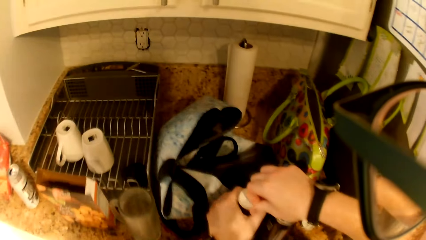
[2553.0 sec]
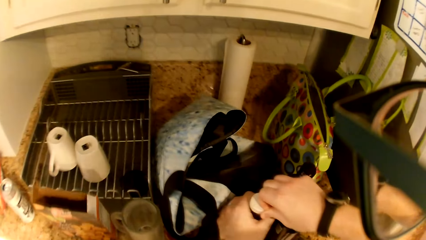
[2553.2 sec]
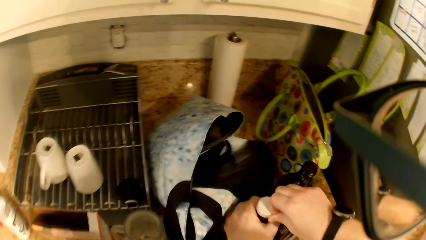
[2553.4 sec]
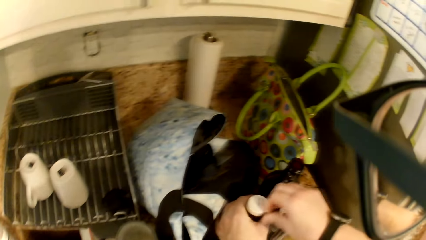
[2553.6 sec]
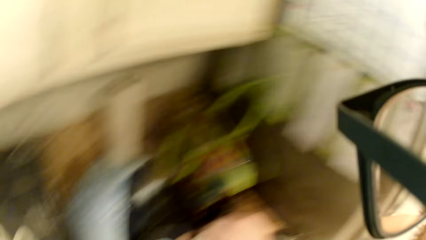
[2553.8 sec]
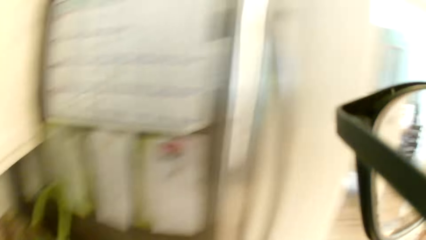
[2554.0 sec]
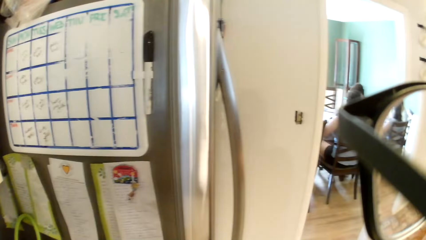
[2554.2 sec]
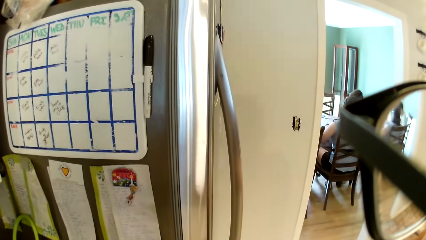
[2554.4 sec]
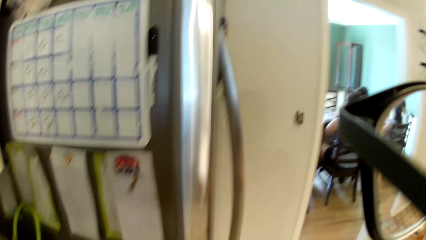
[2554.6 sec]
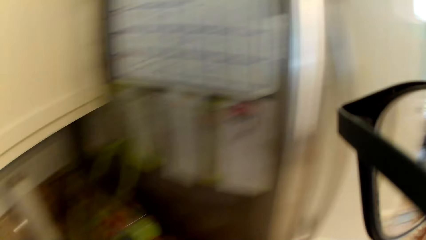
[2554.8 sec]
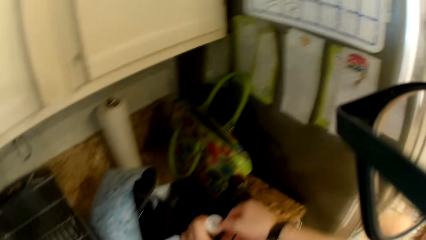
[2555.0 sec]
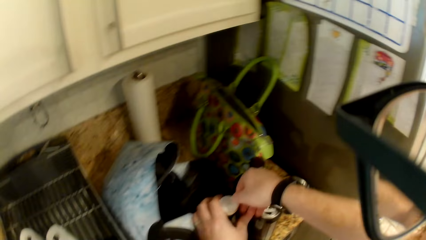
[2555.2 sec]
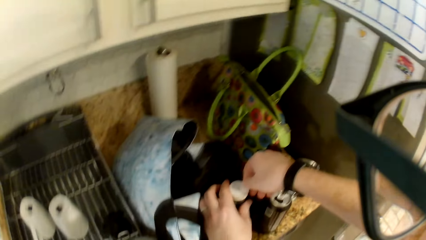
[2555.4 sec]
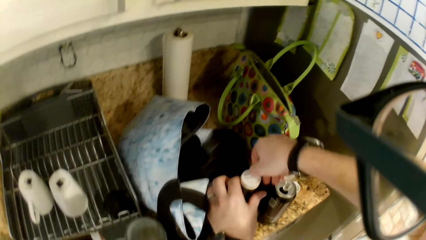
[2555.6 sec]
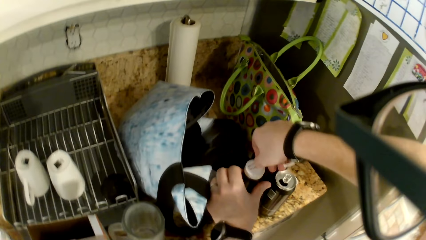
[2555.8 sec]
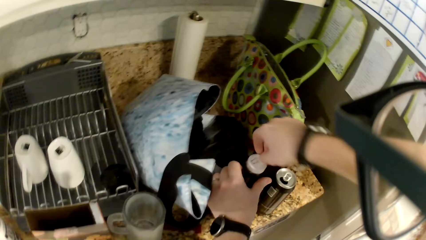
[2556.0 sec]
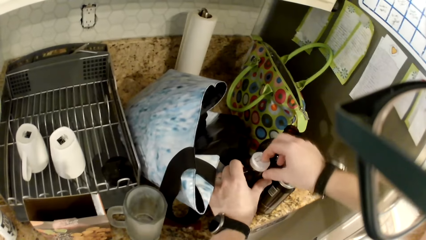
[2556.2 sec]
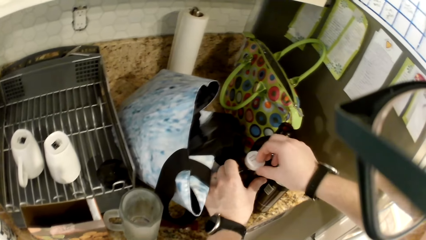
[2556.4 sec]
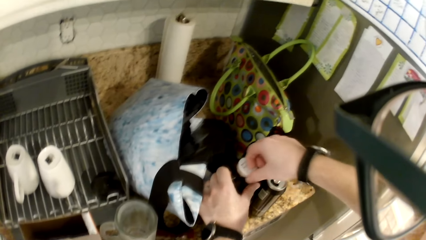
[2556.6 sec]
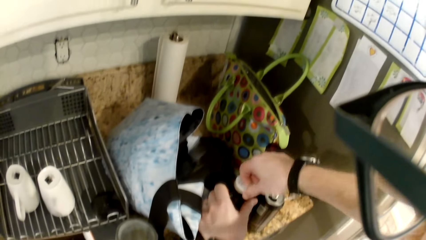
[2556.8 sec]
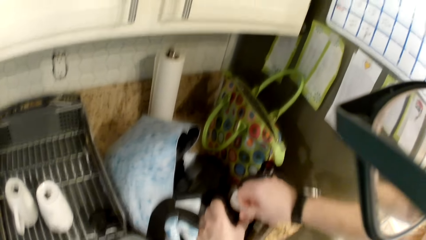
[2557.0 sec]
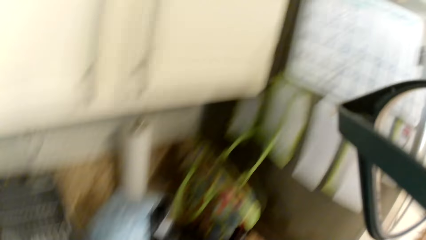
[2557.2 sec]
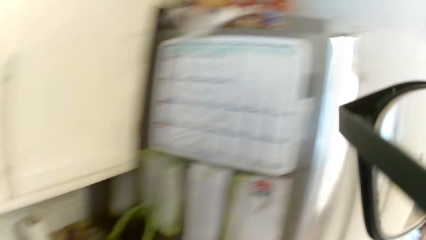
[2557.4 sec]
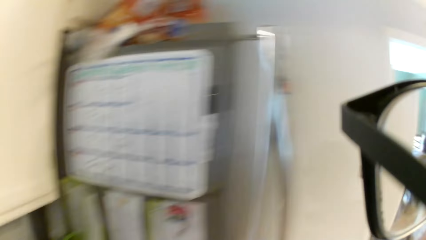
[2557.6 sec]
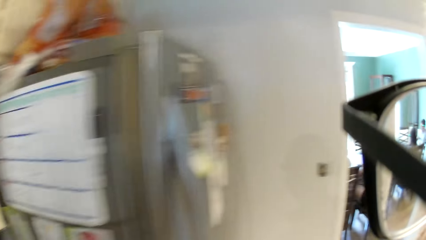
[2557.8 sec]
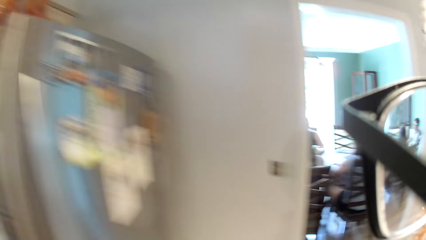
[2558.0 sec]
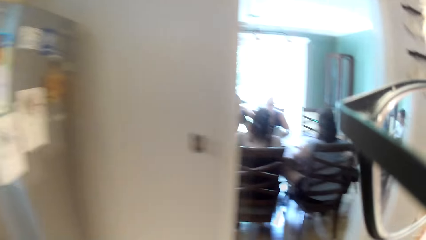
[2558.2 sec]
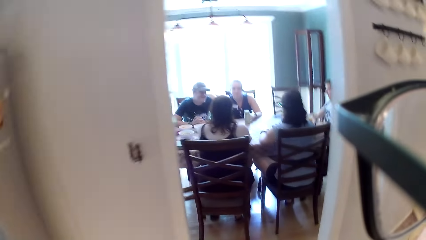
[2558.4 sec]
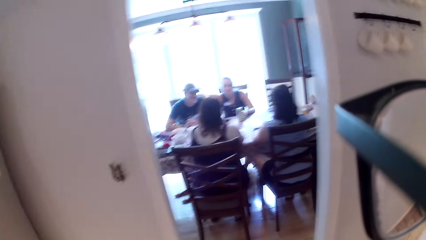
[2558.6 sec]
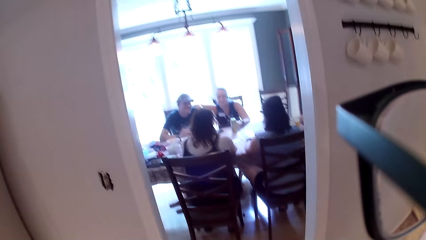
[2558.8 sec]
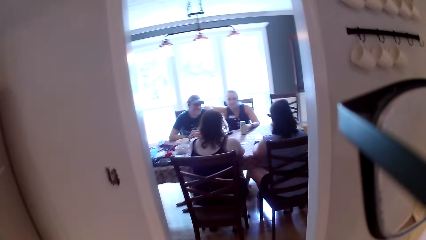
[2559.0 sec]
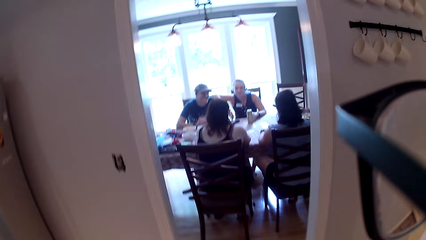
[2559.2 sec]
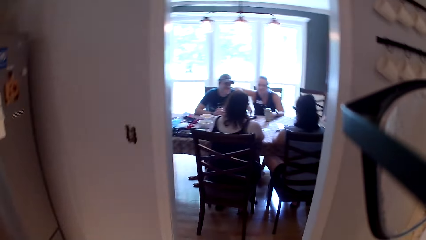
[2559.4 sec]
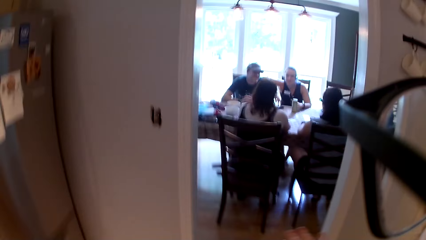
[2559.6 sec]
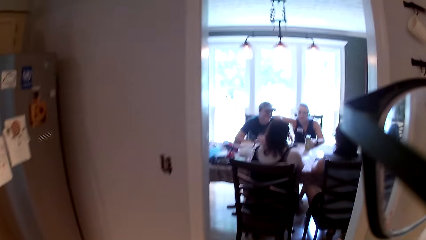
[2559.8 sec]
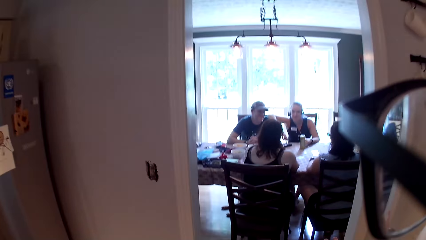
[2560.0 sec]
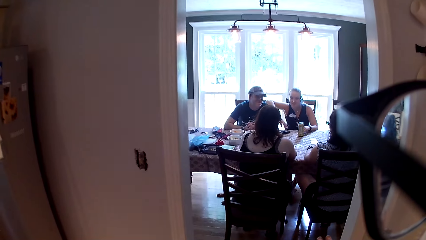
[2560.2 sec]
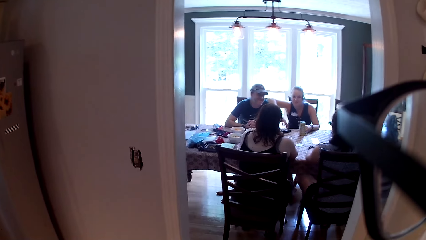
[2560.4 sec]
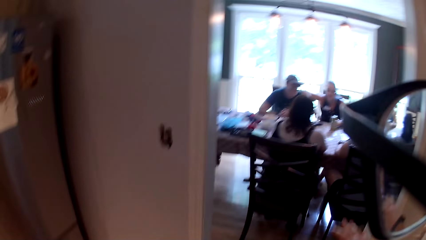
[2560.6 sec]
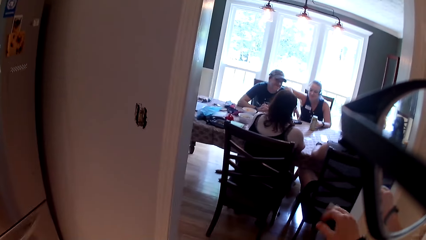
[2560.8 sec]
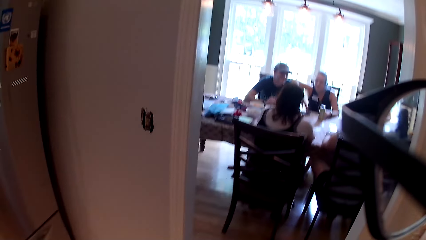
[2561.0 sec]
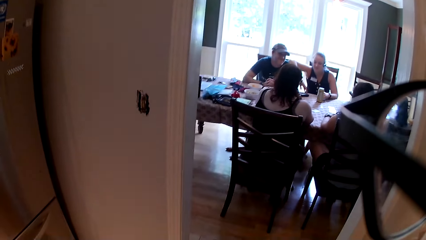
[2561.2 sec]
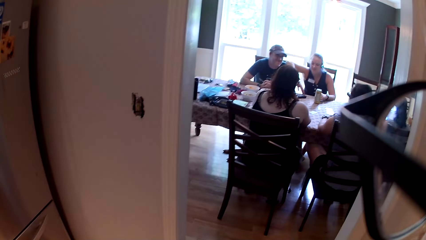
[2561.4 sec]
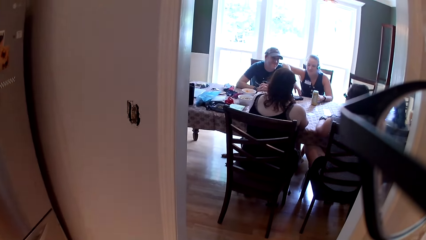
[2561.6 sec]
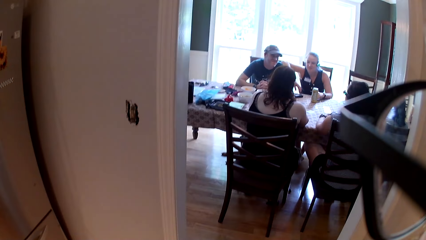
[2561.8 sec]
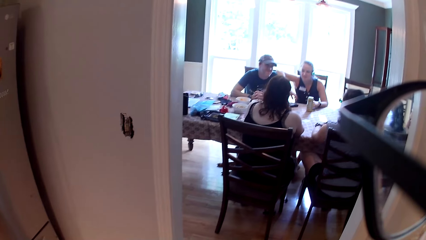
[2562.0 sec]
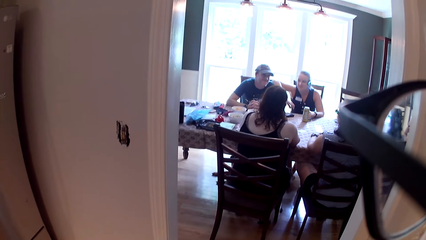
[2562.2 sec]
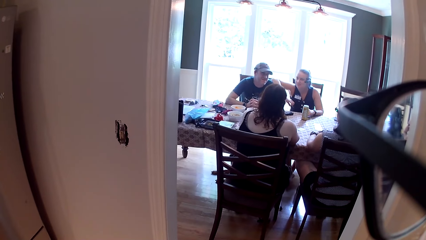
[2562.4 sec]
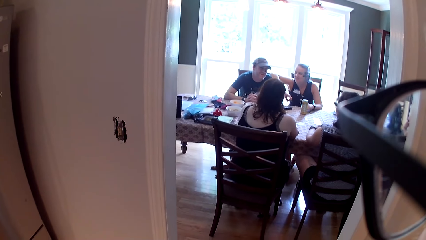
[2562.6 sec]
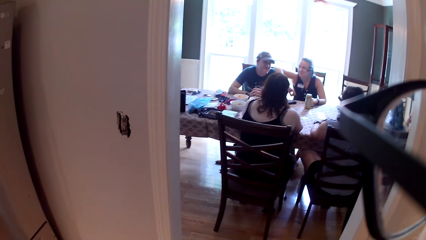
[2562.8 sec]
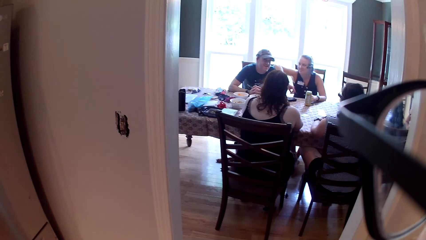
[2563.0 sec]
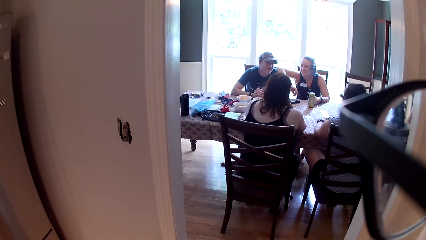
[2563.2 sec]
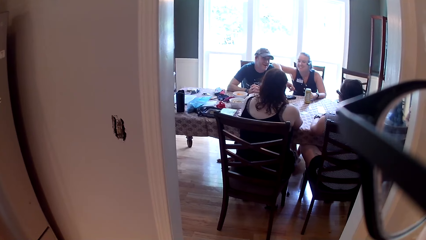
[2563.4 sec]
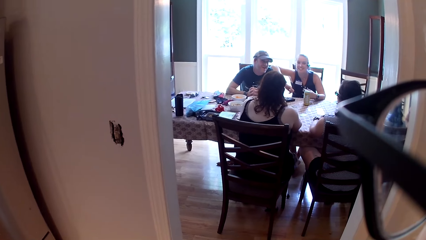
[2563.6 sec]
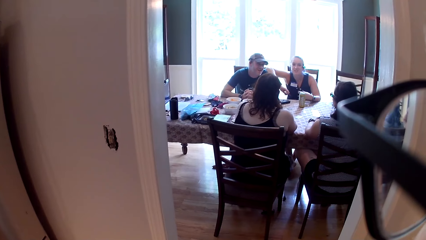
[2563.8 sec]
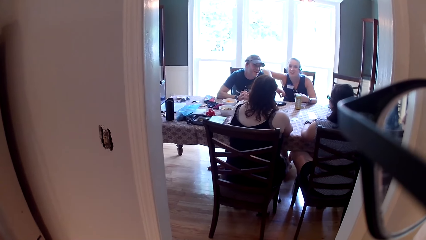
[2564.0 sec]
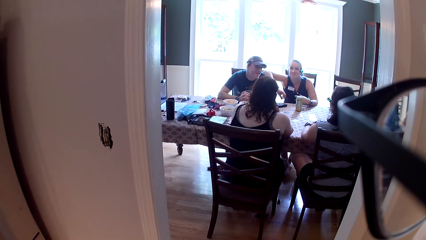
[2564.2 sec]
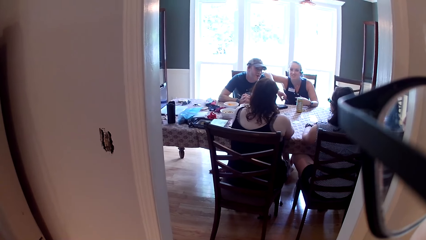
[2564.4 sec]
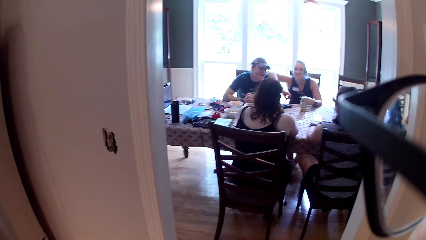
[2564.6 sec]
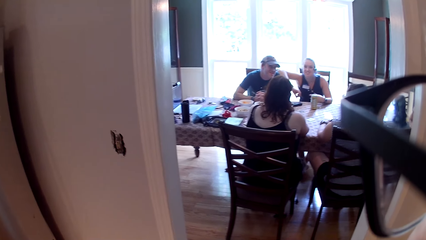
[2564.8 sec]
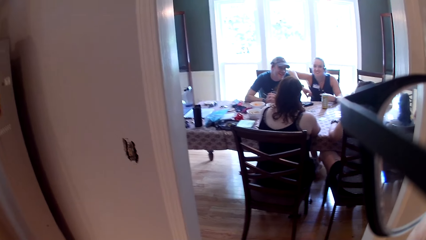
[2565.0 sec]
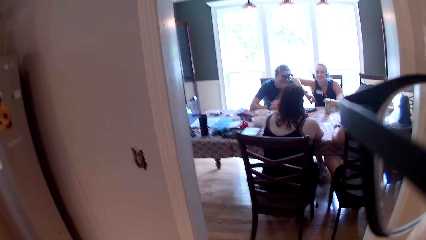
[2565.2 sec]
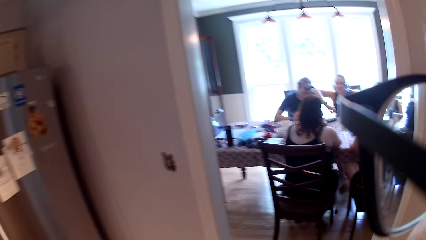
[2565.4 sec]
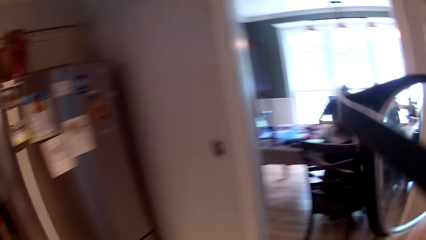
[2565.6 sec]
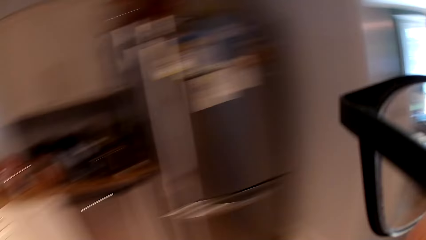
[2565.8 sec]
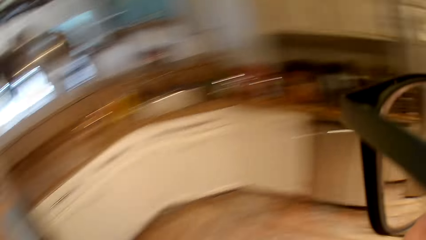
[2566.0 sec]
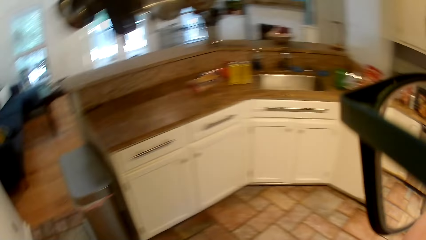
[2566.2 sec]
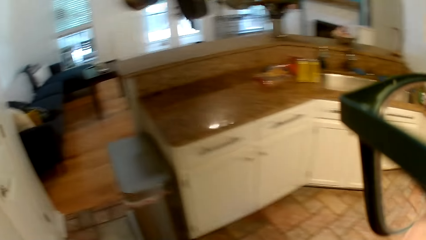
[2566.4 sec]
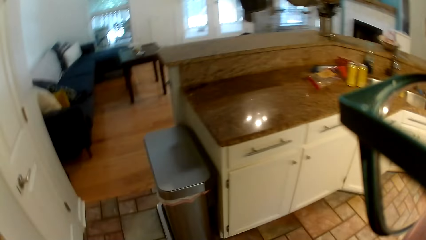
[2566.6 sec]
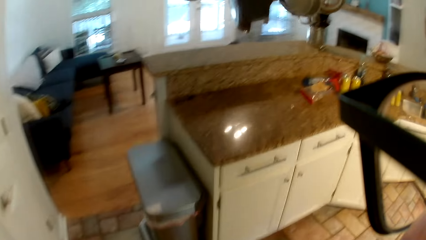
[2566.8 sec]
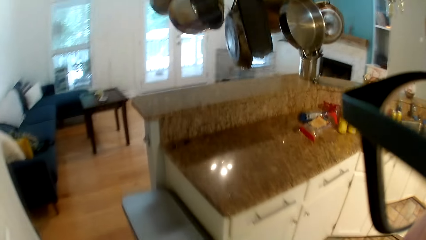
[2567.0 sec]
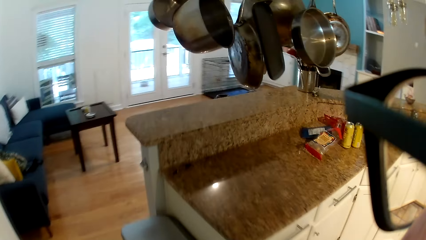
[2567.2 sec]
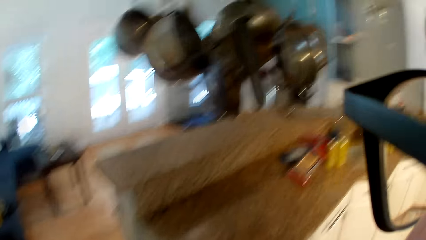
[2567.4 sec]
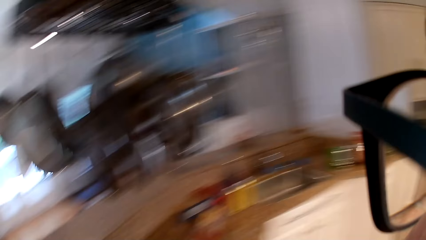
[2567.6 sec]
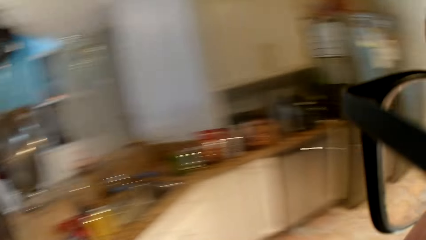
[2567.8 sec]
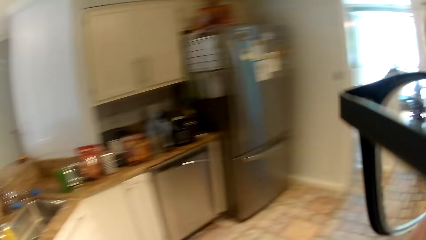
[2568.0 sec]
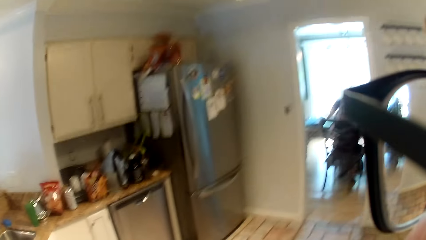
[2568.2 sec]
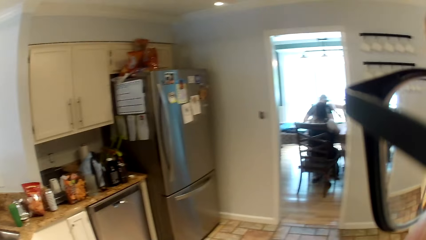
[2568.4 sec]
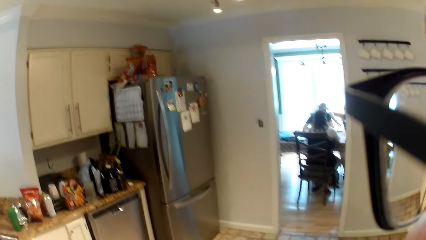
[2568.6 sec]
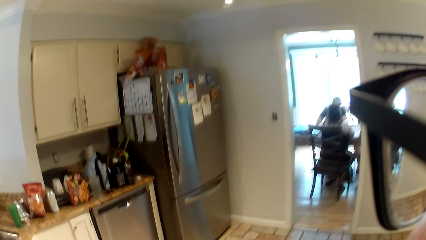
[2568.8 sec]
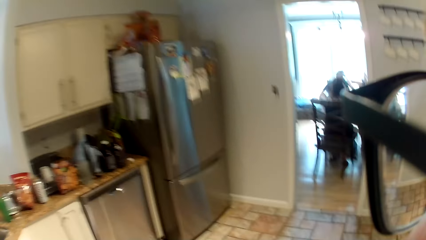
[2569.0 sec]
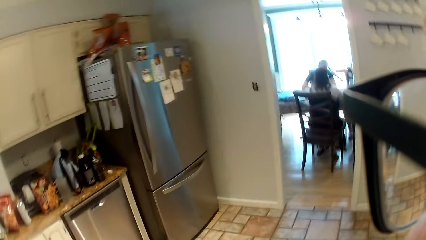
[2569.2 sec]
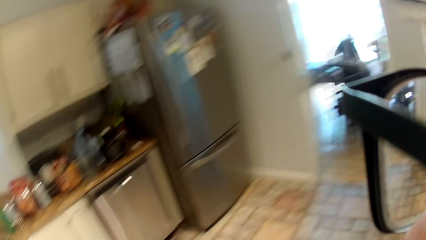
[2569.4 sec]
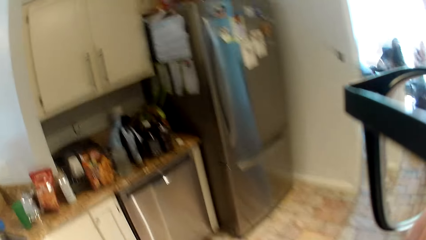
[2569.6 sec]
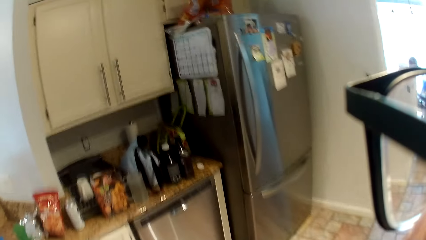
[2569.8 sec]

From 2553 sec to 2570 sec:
The camera wearer puts the plastic bottle of drink on the kitchen table with his left hand. He unfastens the nylon of the plastic bottle of drink with his right hand. He looks at friends and converses with the group of people. He walks across the kitchen.
